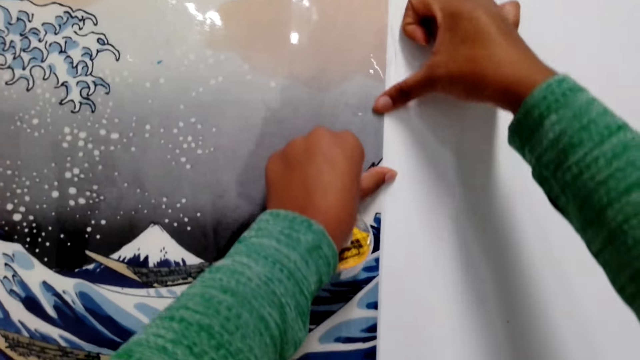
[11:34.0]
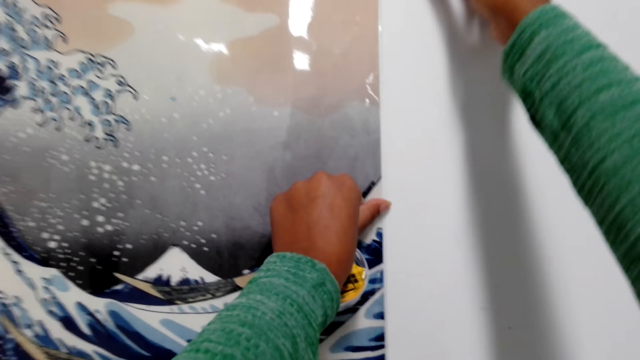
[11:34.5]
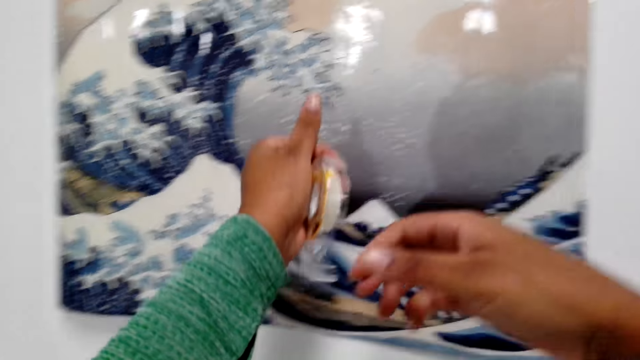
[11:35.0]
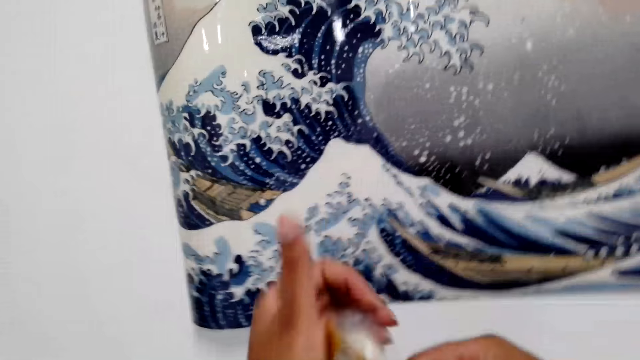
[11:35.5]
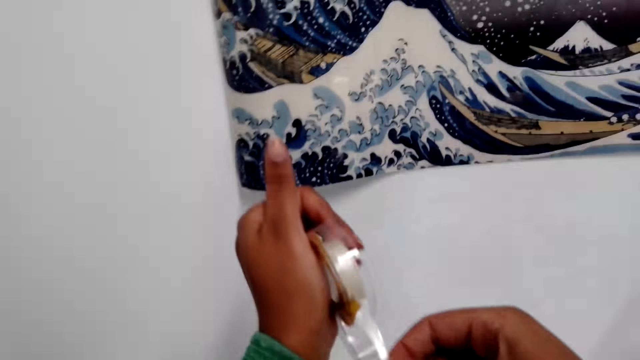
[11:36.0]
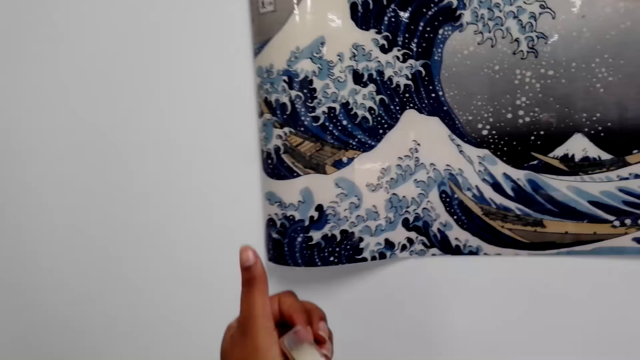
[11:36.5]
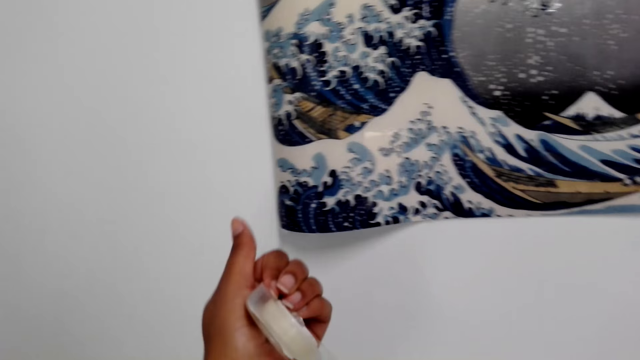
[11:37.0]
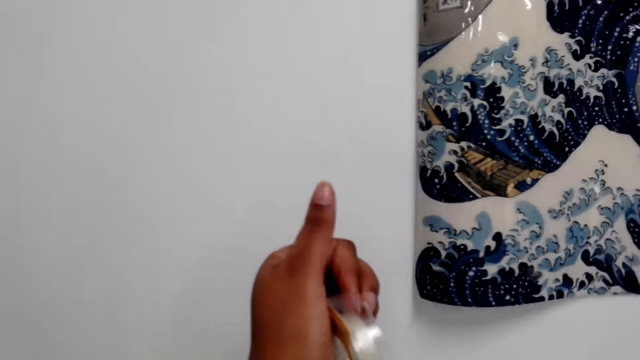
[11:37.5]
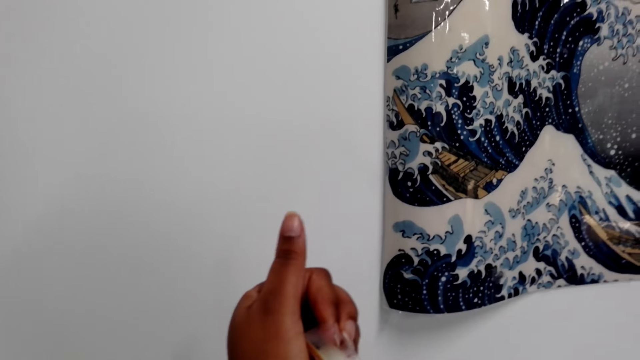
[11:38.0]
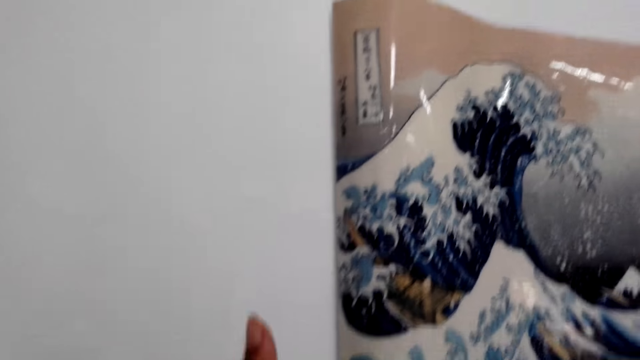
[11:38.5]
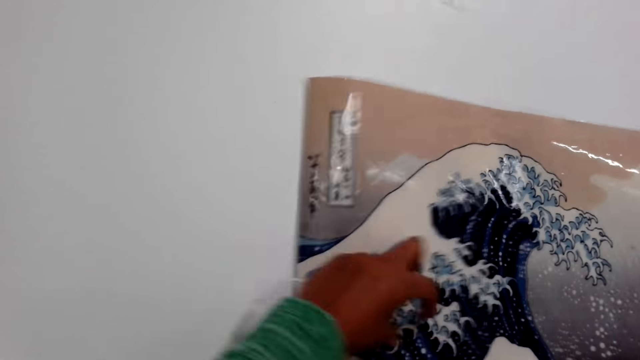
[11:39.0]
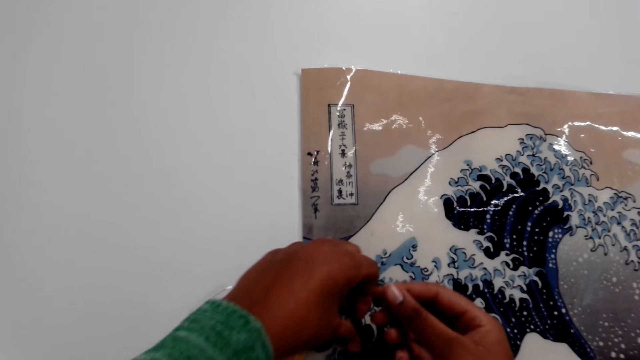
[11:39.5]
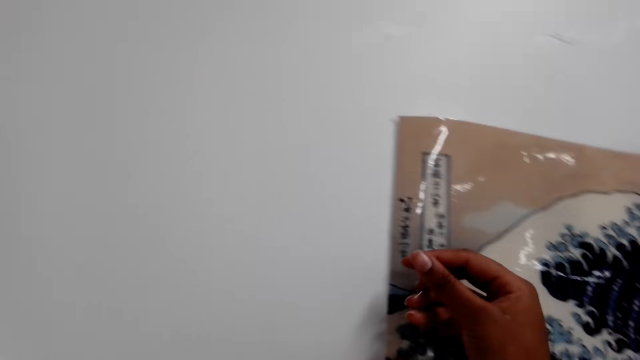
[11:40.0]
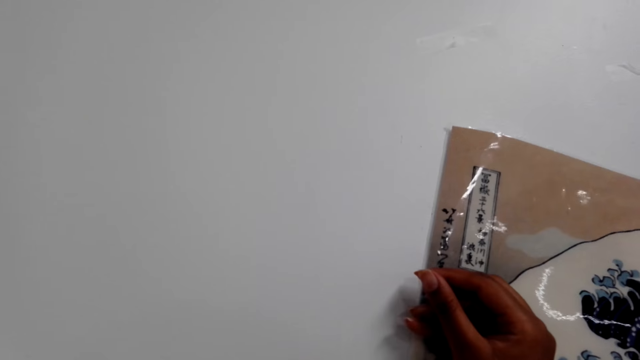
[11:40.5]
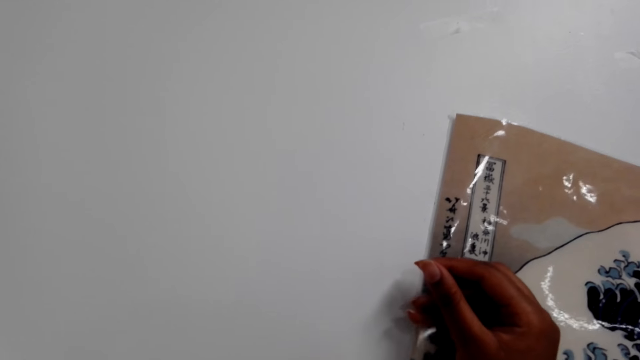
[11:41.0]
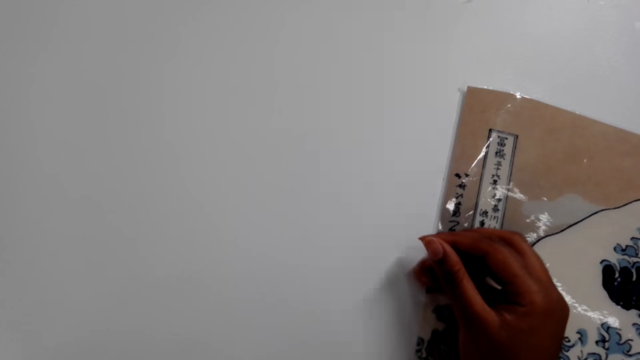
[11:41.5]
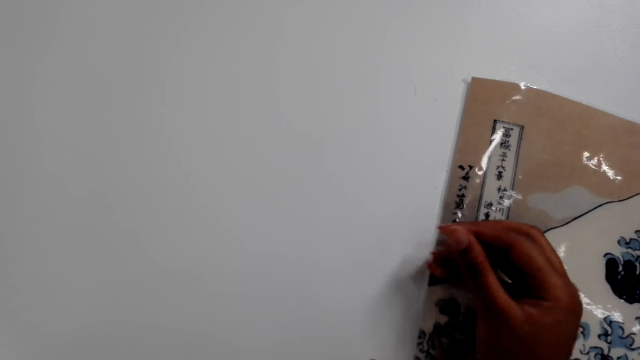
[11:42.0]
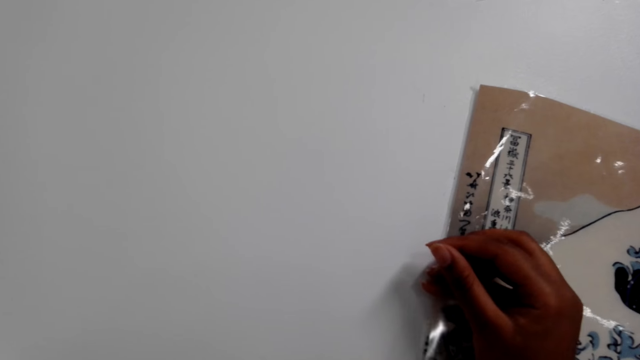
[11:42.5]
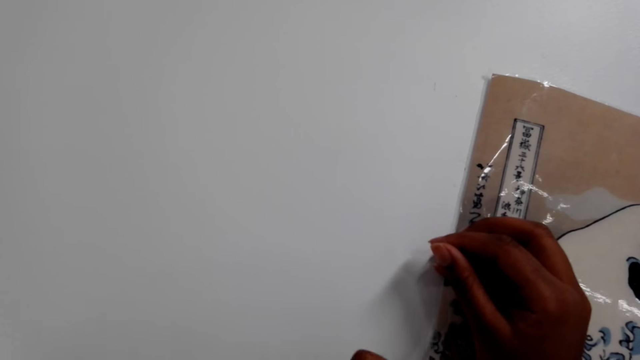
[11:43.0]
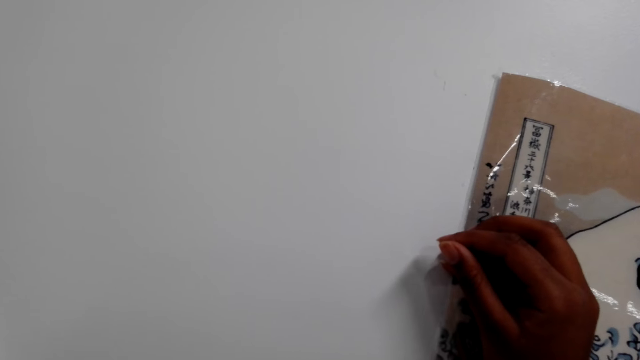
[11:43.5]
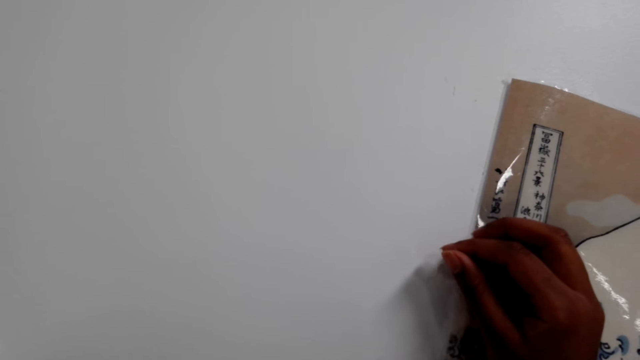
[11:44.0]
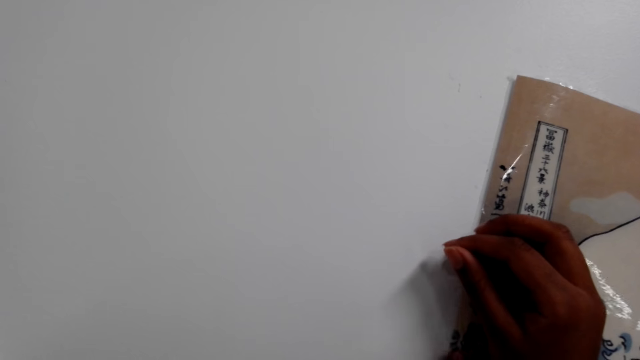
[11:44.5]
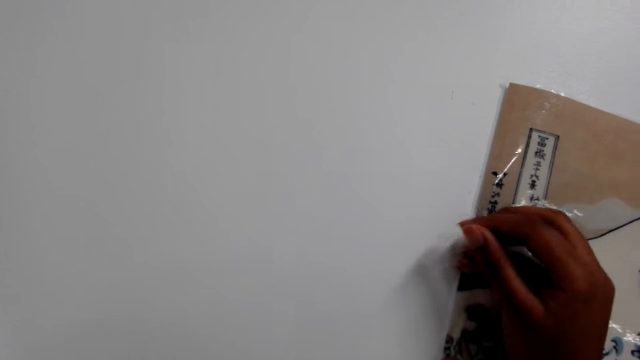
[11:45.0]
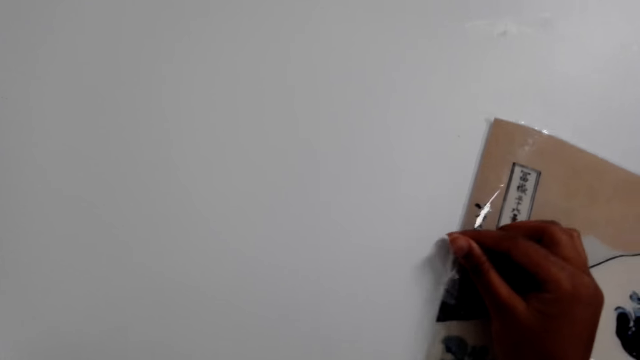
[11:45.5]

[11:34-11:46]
The camera wearer plucks the tape measure.

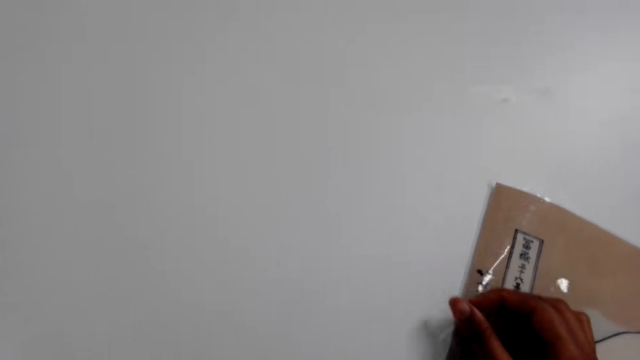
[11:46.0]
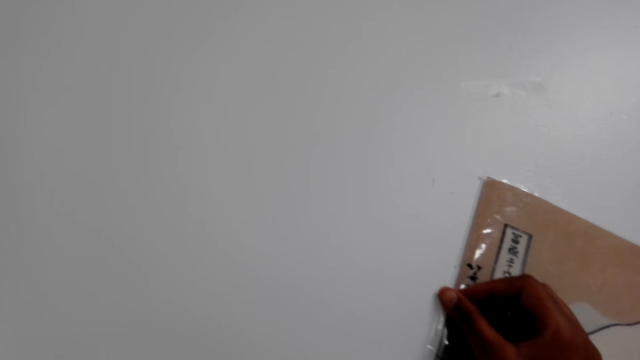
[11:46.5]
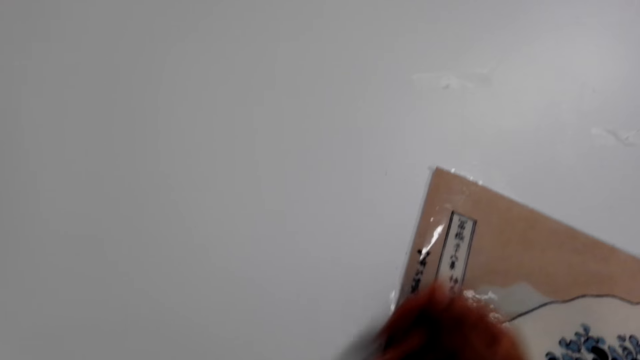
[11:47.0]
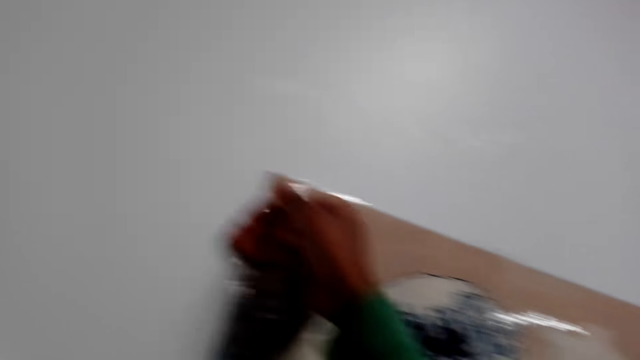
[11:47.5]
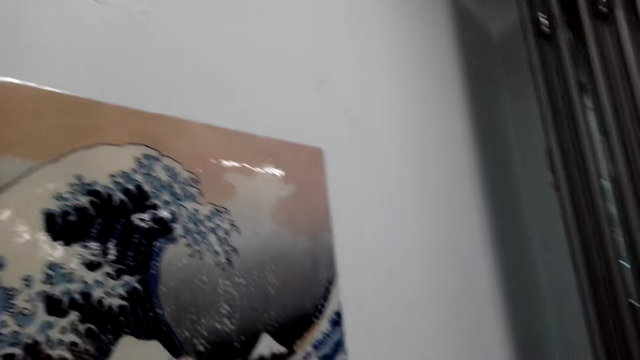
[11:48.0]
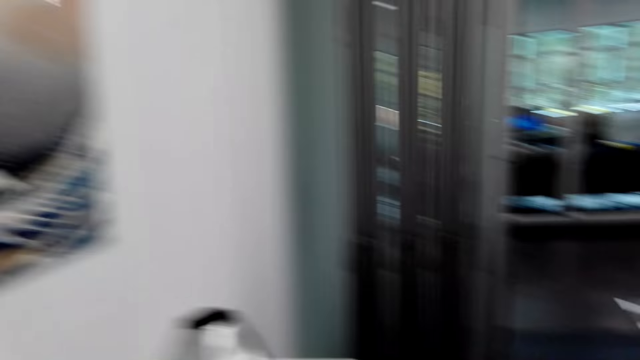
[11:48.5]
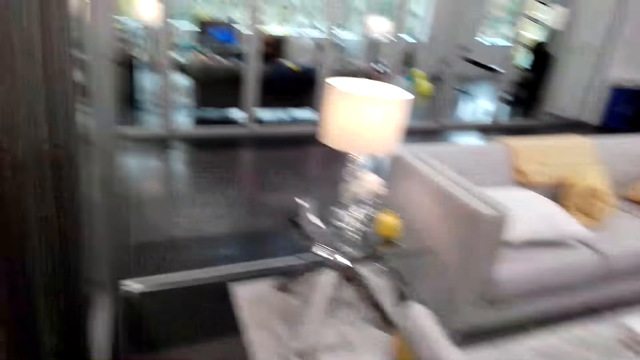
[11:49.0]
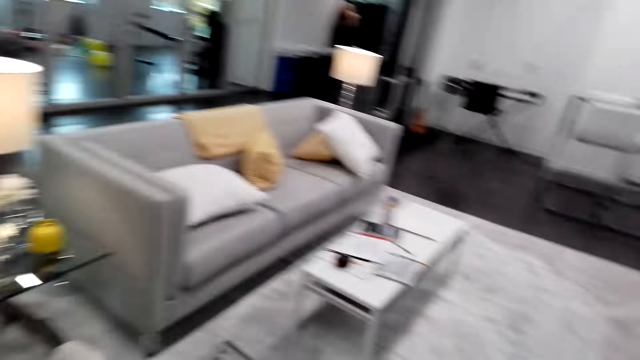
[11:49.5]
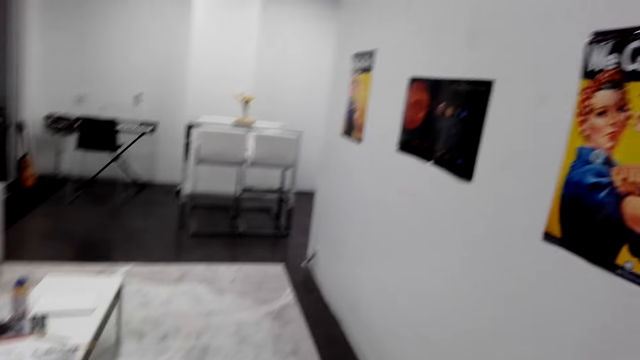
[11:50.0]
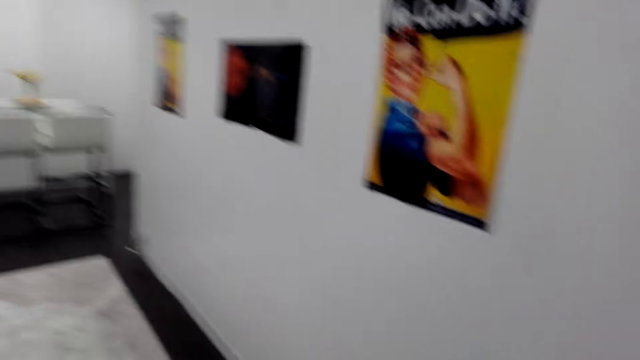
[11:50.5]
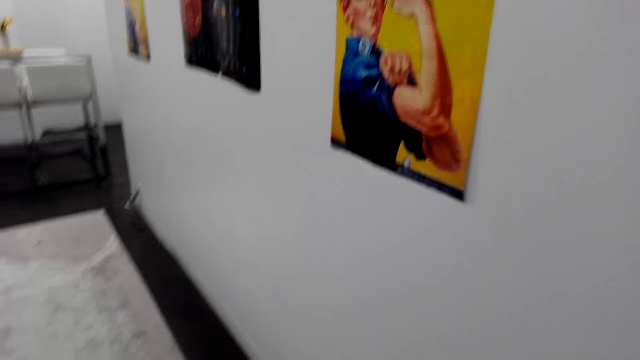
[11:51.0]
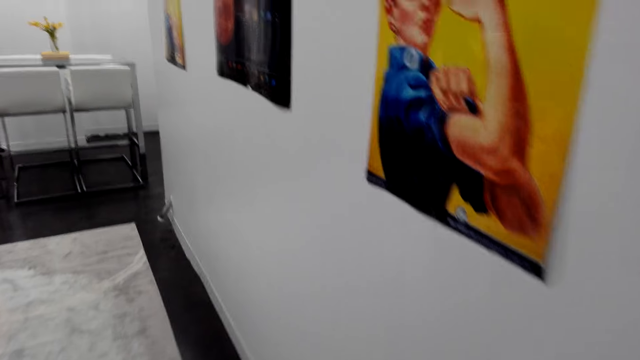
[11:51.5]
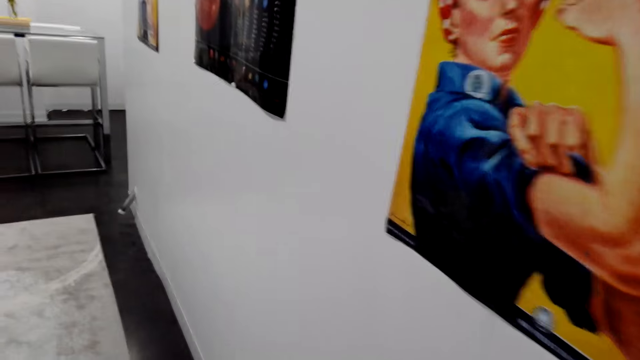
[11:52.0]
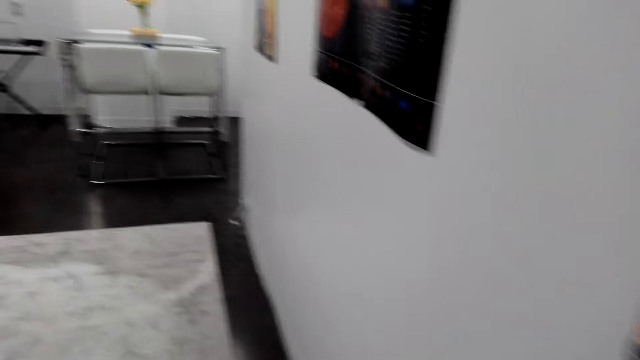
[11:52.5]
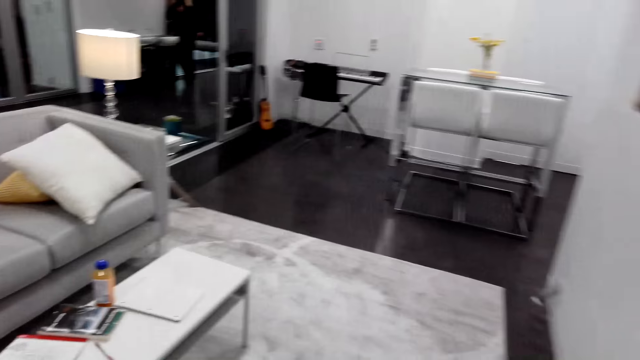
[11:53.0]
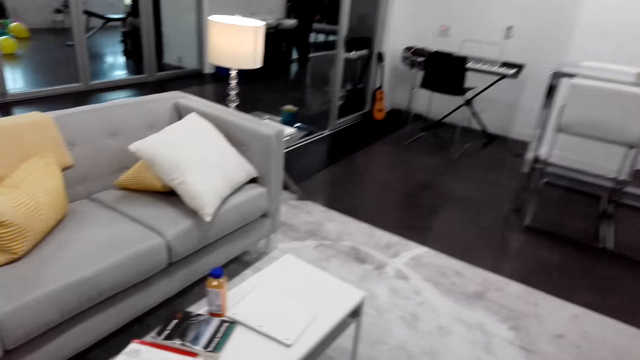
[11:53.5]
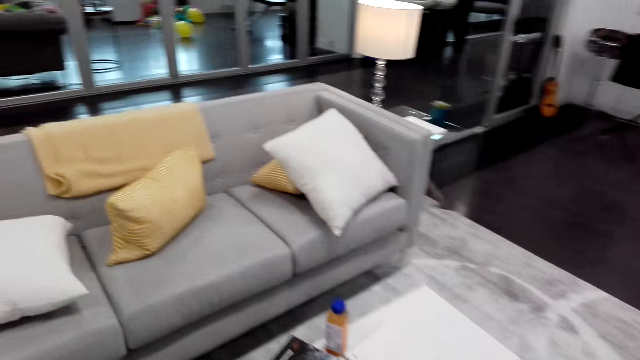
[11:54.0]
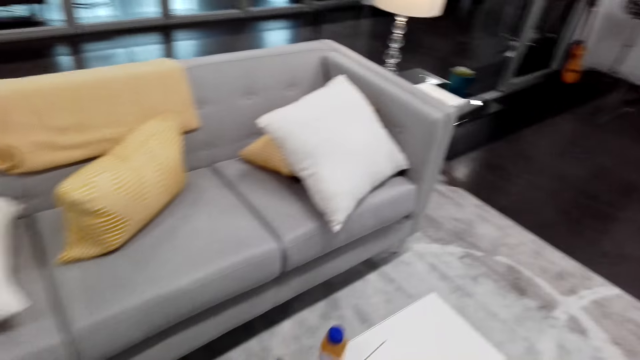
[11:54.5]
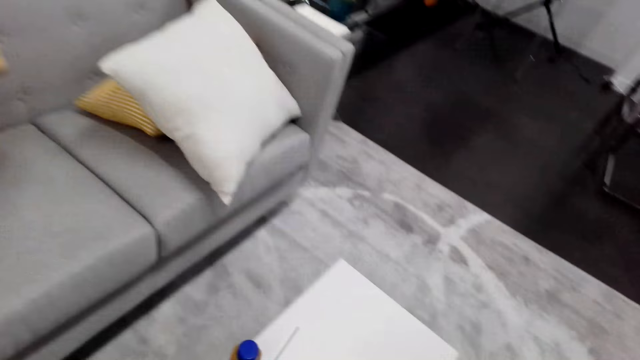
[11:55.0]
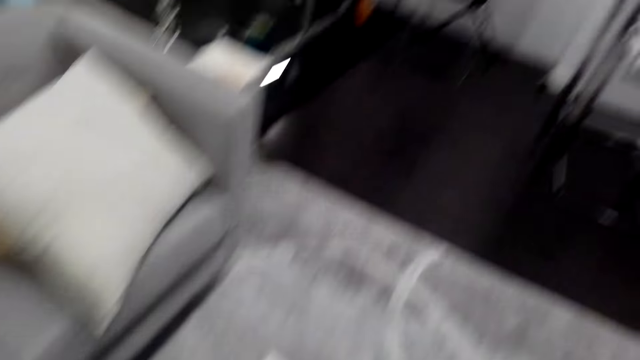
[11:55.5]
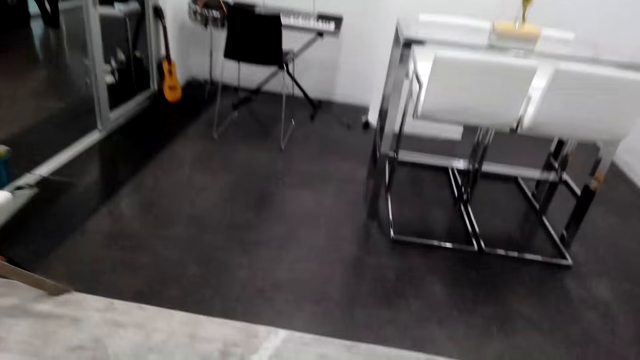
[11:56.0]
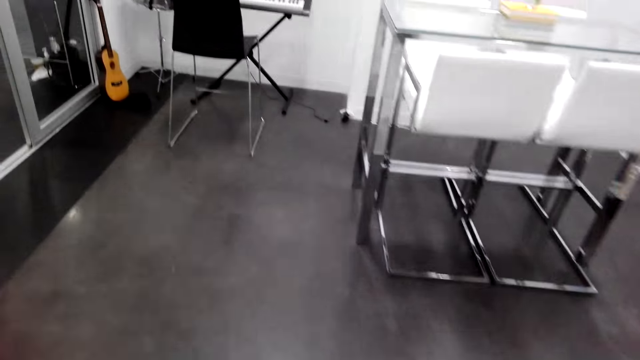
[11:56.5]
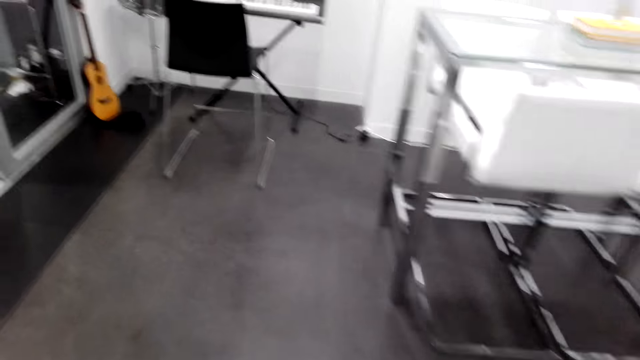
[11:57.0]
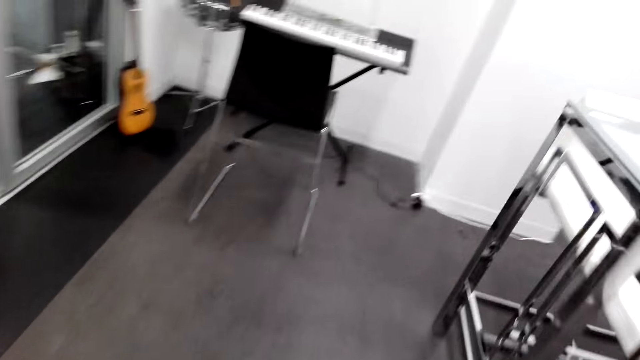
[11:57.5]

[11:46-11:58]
The camera wearer walks in the room. They look around, talk and walk around.
